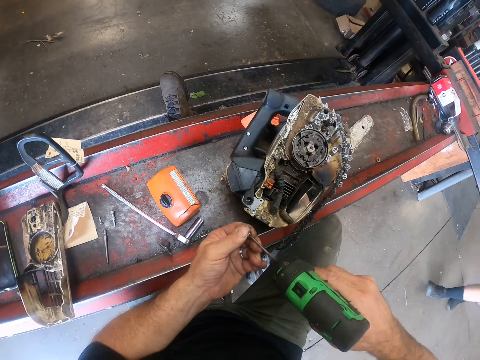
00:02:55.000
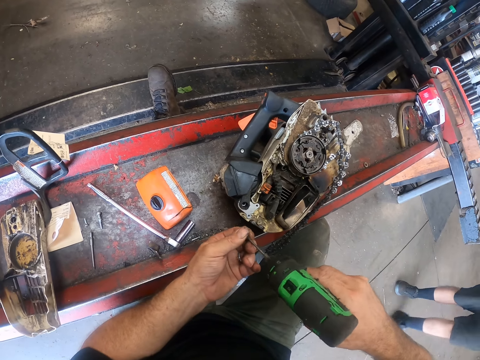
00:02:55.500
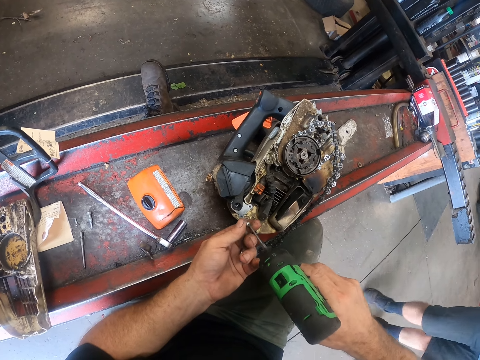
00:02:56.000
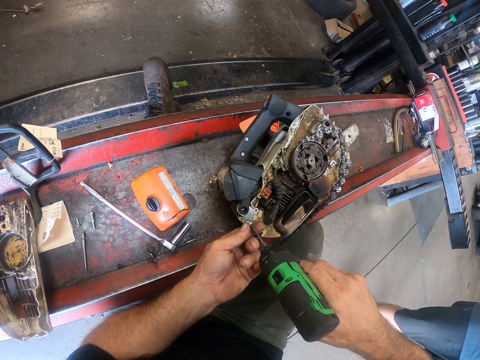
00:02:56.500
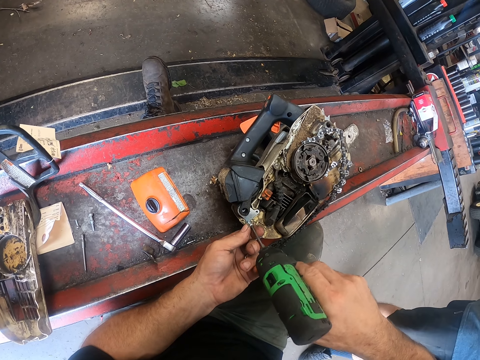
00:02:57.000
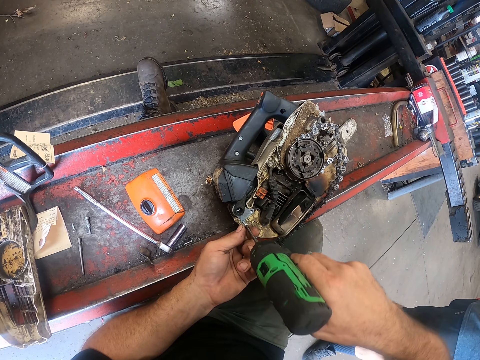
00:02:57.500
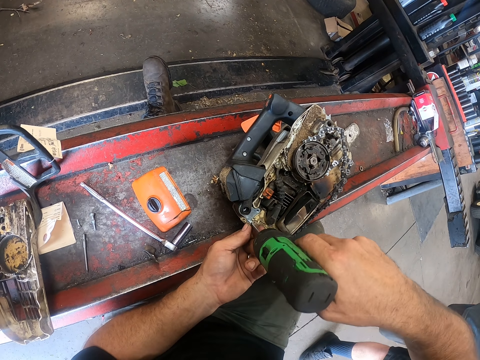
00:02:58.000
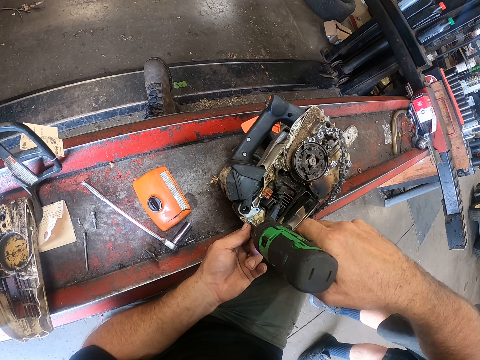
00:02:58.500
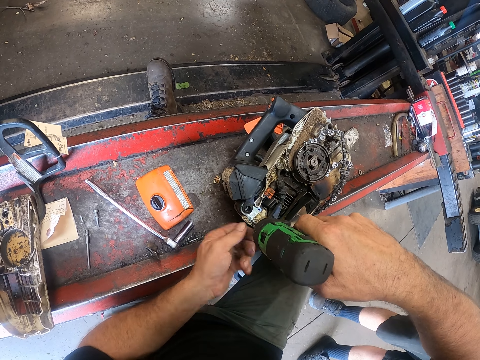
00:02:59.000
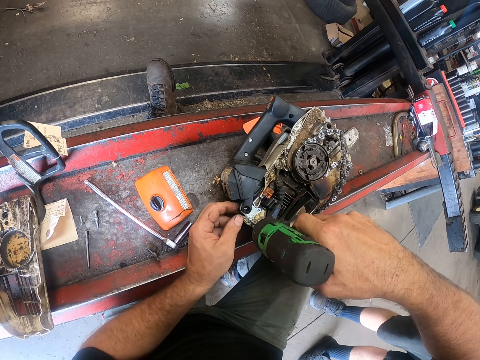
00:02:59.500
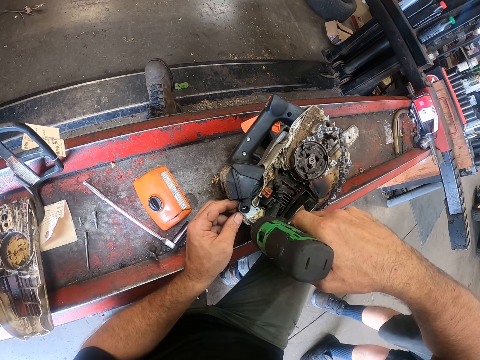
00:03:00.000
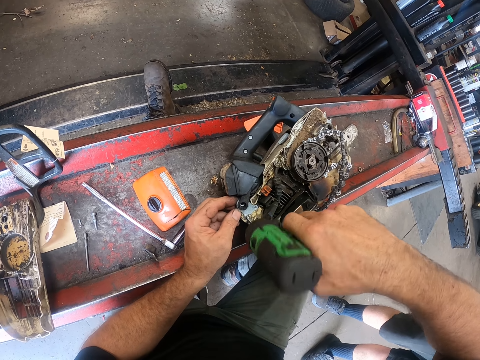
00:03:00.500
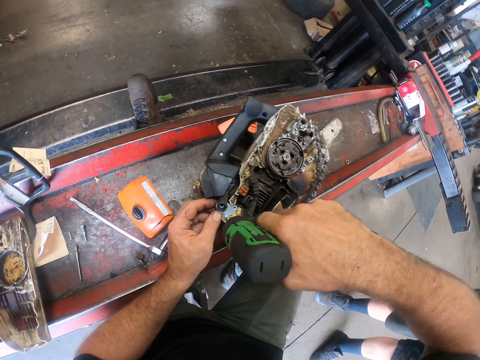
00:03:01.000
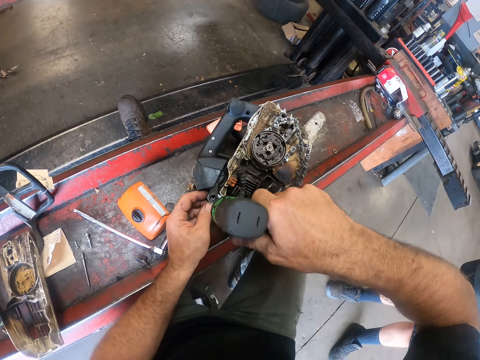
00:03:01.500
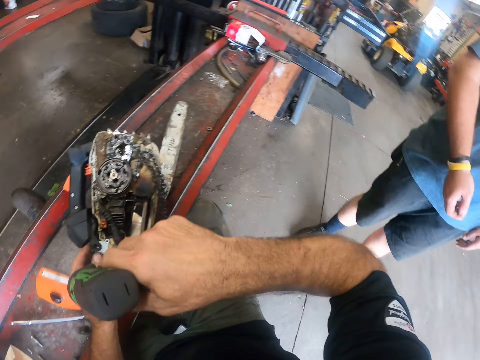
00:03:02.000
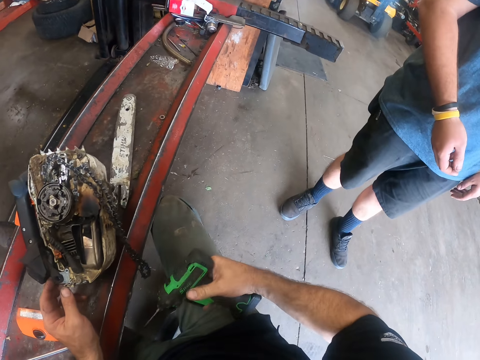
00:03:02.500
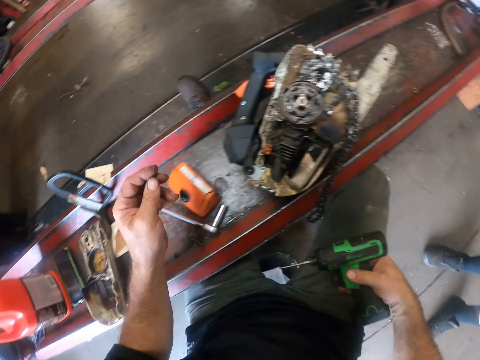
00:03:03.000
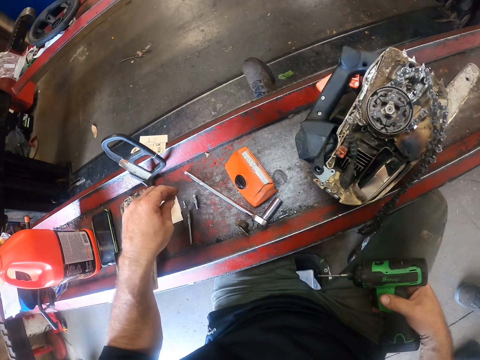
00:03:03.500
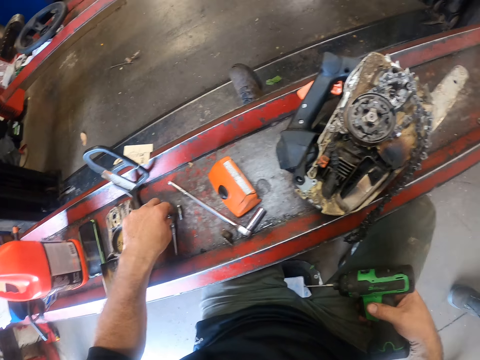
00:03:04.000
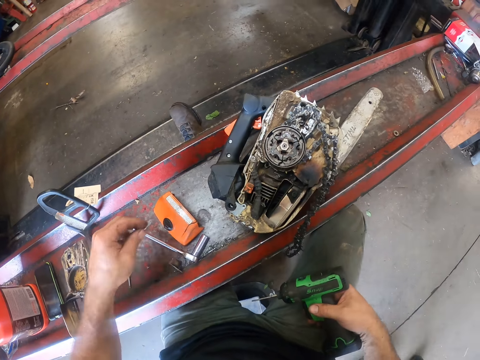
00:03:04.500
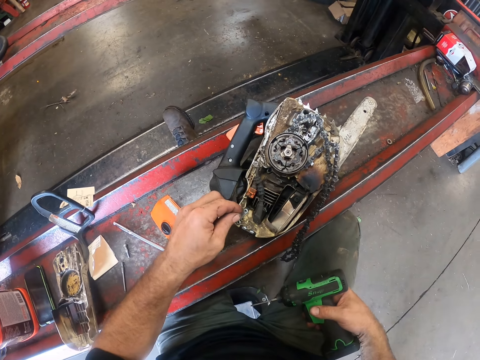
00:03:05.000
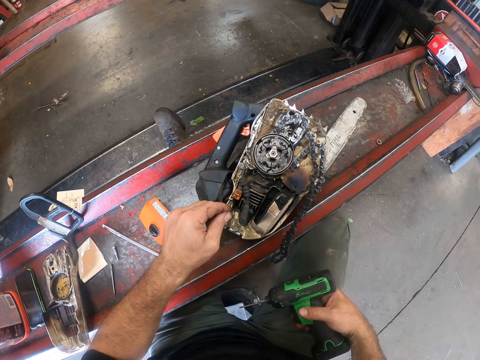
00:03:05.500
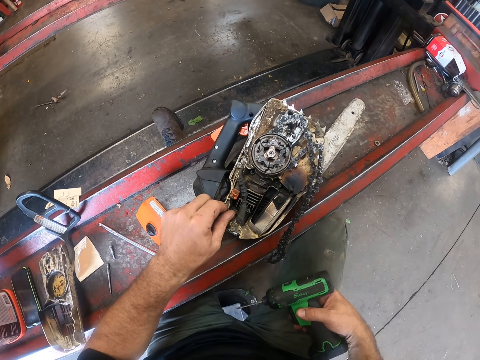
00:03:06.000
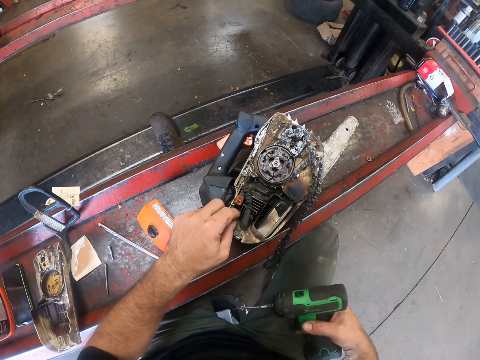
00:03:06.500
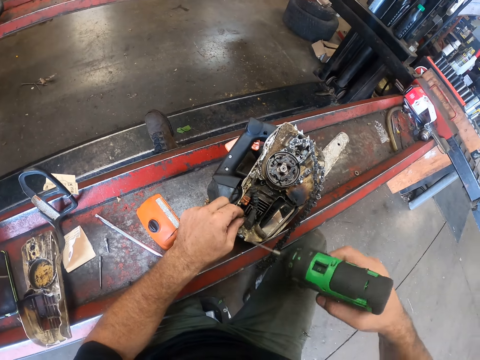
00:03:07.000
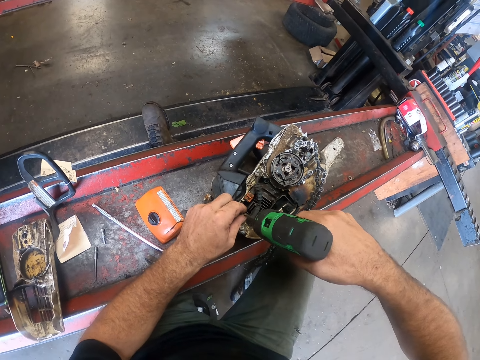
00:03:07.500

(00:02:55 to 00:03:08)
A man walks towards the camera wearer. The camera wearer fastens the screw into the chainsaw with the screwdriver gun. He places the screw on the chainsaw. He holds something with his left hand. He drives the screw with an impact wrench. He removes the impact wrench from the screw. He places the screwdriver gun on his leg. He picks up a screw from the work table with his left hand. He places the screw onto the chainsaw.

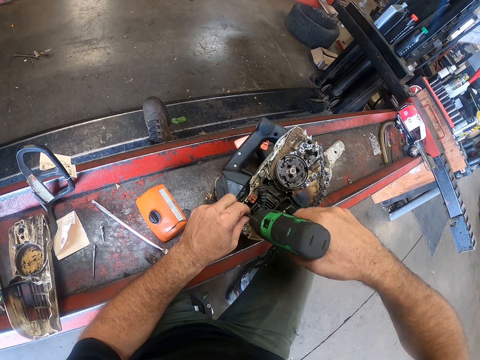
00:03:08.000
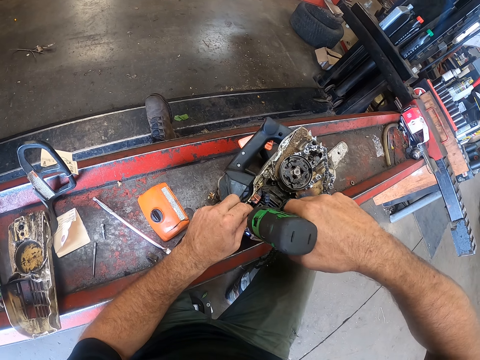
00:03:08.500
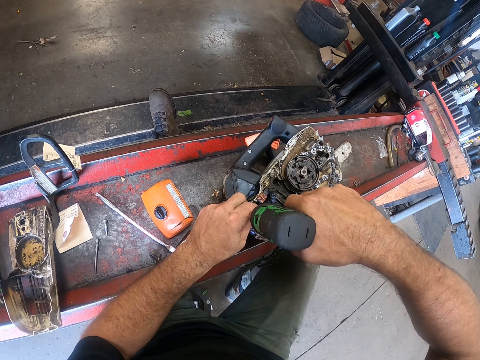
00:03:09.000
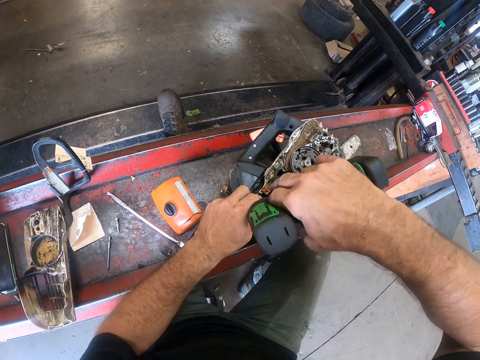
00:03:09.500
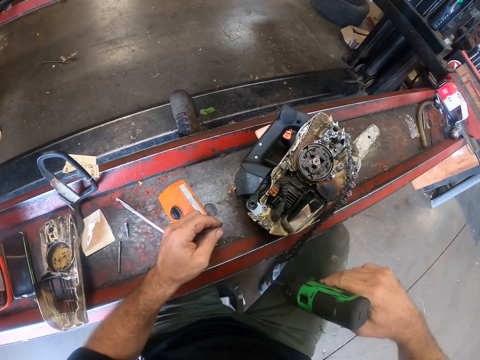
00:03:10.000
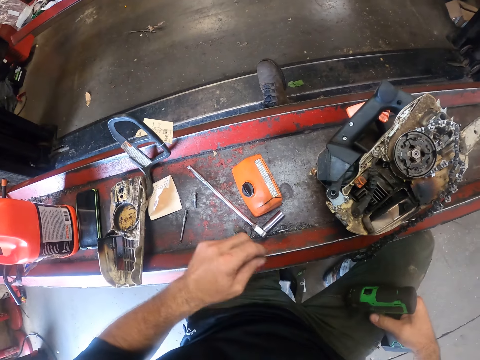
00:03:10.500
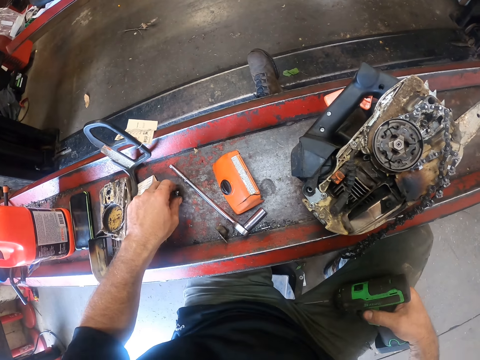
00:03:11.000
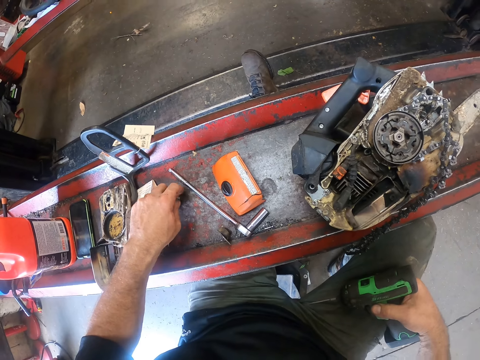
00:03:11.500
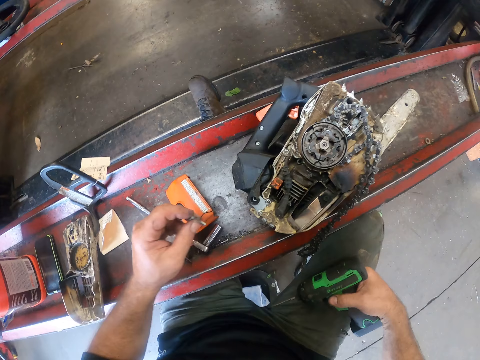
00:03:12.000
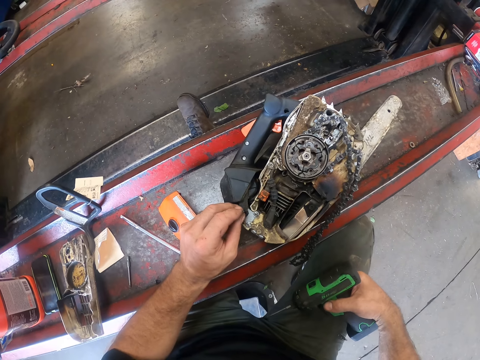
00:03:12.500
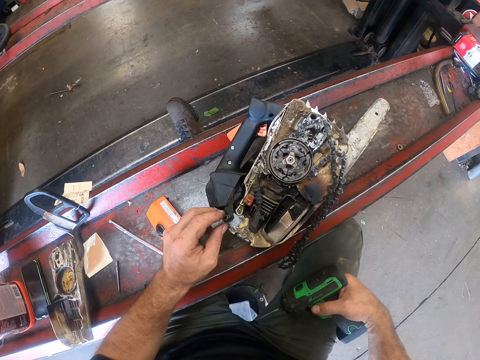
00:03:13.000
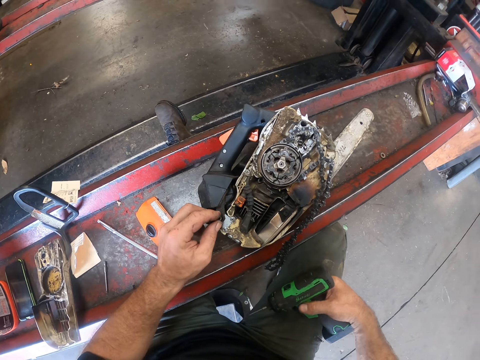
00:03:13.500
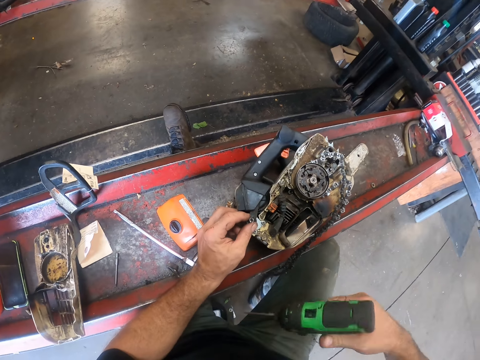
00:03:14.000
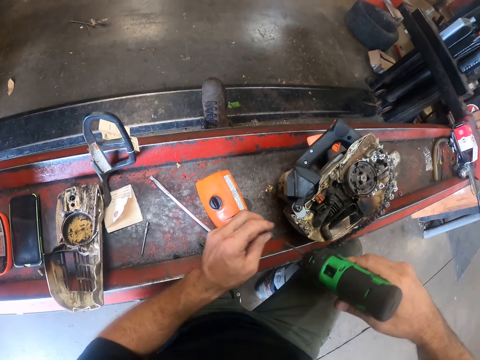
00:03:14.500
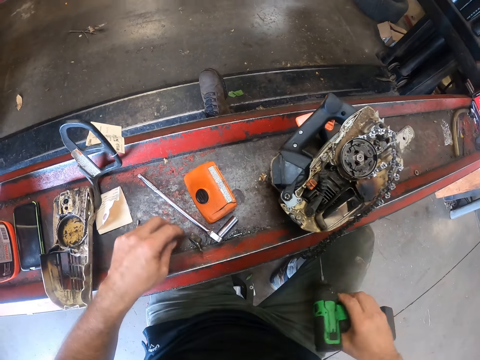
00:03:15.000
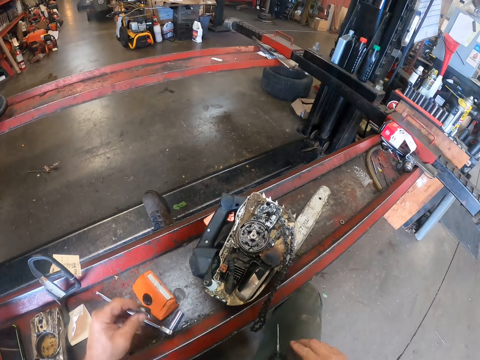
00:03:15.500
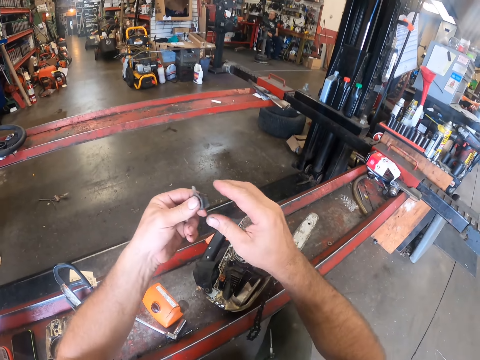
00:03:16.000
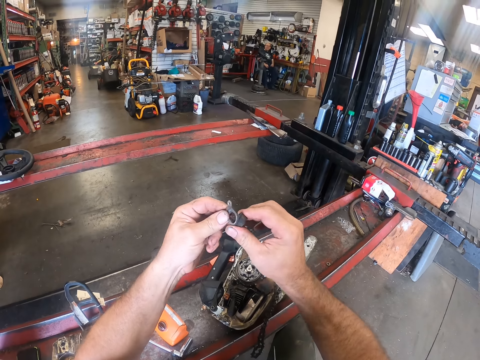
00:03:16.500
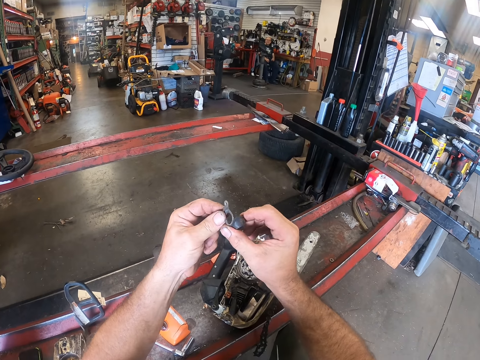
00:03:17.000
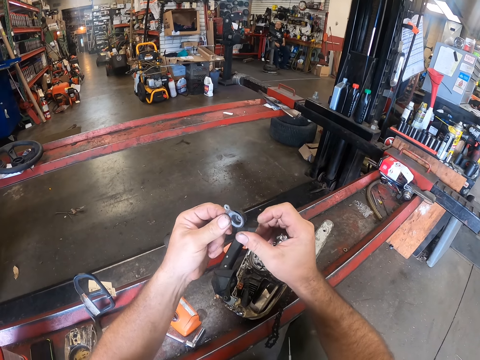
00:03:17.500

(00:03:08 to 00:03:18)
The camera wearer places the impact wrench or screwdriver gun on a screw. He fastens the screw into the chainsaw with the screwdriver gun. He removes the impact wrench from the screw. He places the screwdriver gun on his leg. He picks up a screw from the work table with his left hand. He places the screw onto the chainsaw. He picks up a spare part of the chainsaw from the work table with his left hand. He expands the spare part of the chainsaw with both hands. He pulls a rubber.

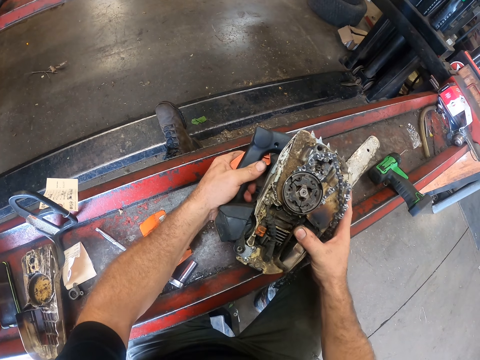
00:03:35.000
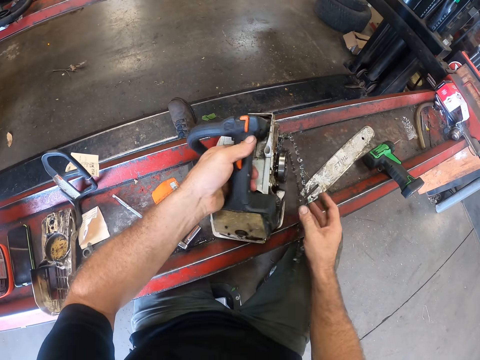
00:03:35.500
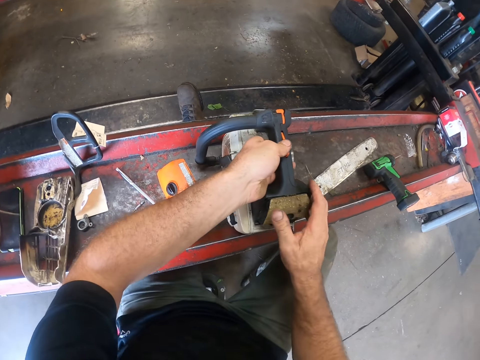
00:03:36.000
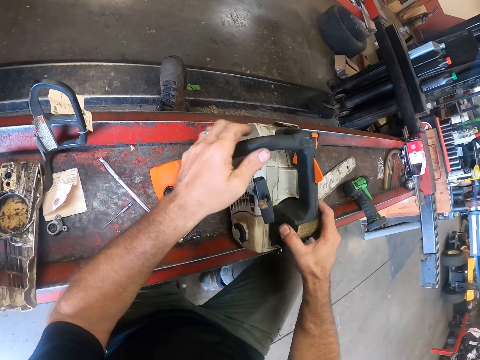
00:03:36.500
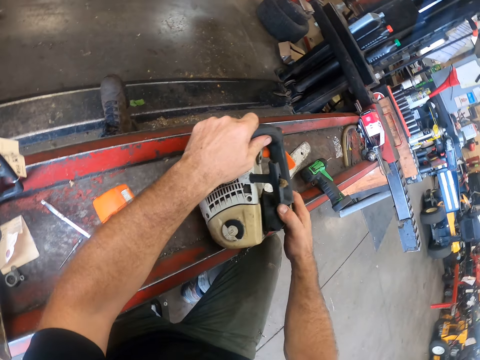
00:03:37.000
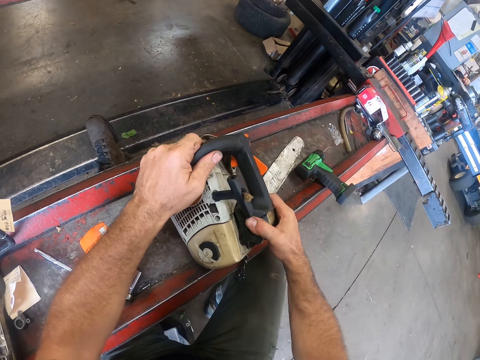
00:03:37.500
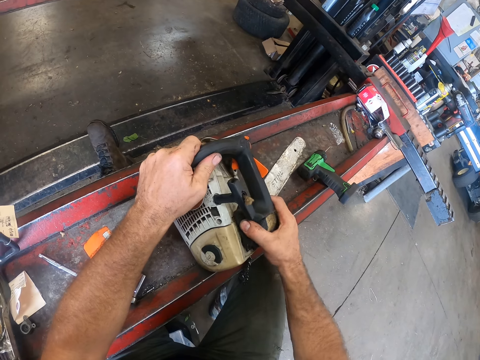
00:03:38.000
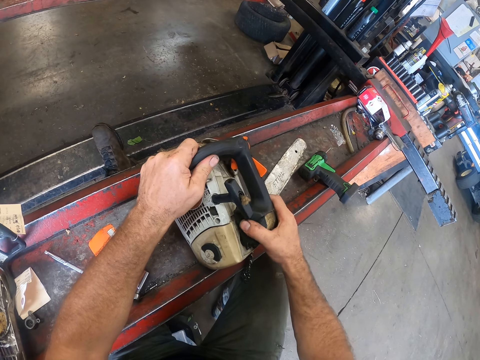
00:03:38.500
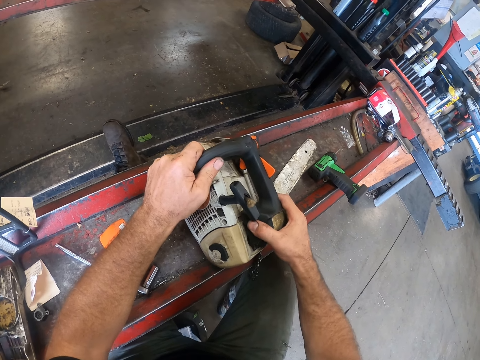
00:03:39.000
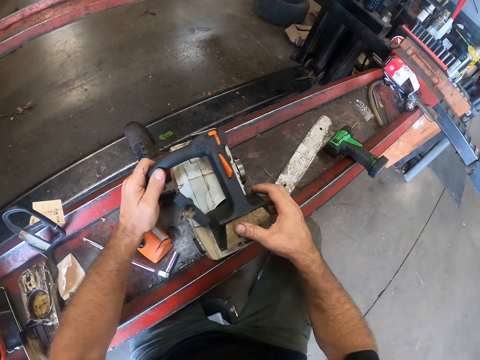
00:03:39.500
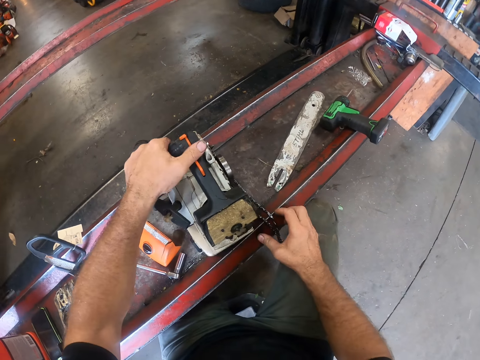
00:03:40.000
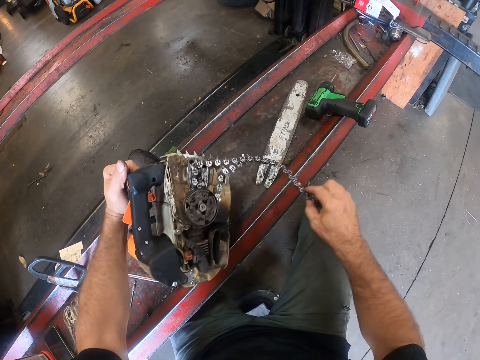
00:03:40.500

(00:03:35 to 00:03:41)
The camera wearer turns the chainsaw on the worktable with his left hand. He turns the chainsaw on the worktable with both hands. He tilts the chainsaw. He shakes the throttle control lever. He lifts the chain of the chainsaw with his right hand. He turns the chainsaw on the work table with his left hand.
